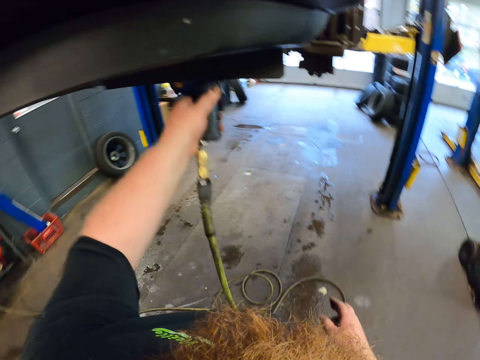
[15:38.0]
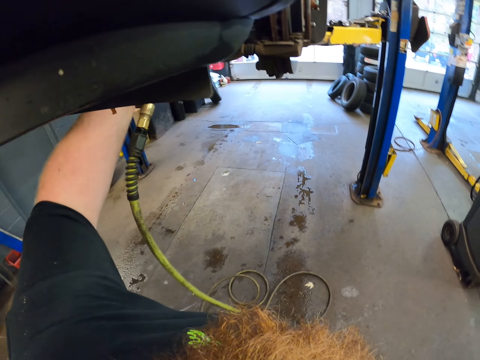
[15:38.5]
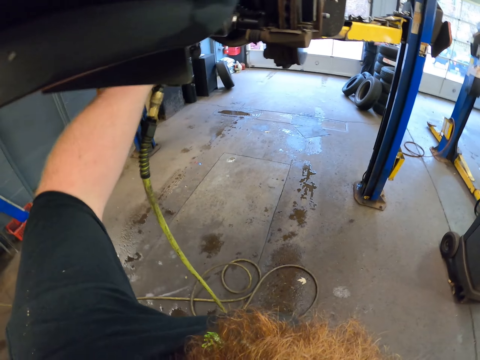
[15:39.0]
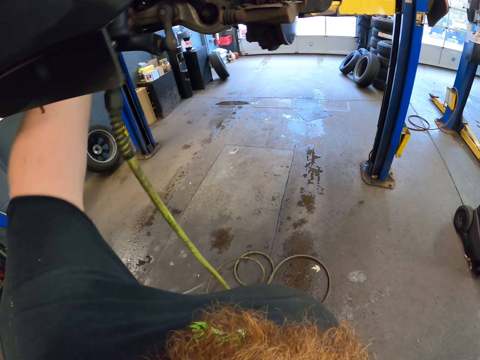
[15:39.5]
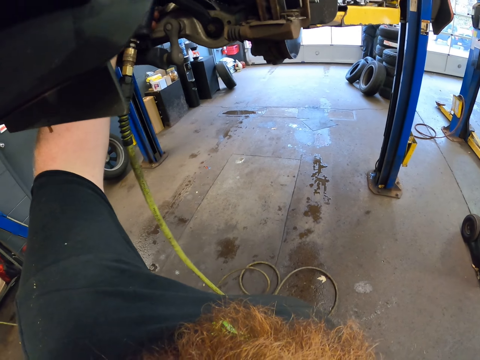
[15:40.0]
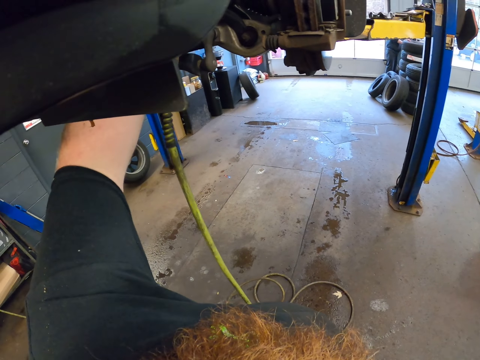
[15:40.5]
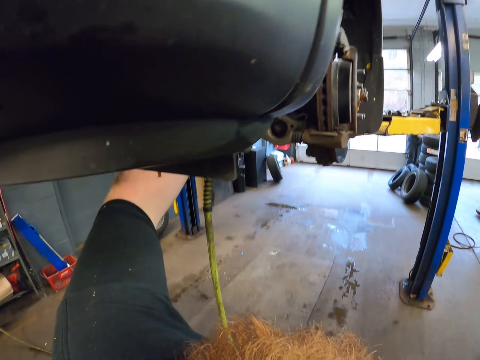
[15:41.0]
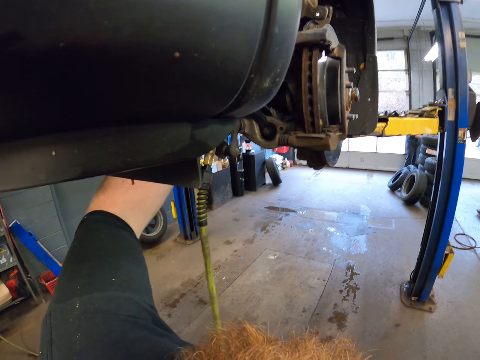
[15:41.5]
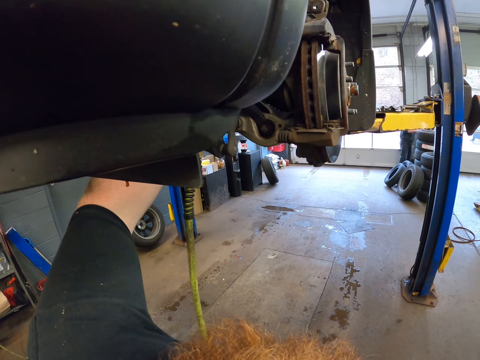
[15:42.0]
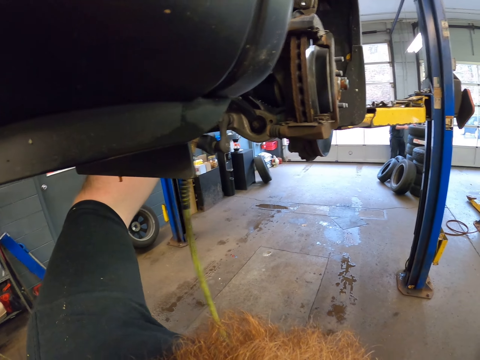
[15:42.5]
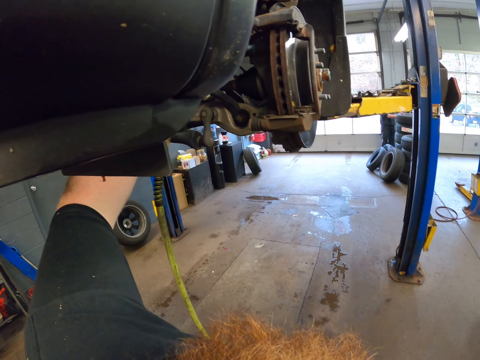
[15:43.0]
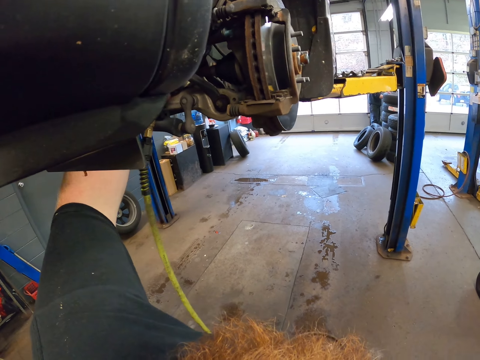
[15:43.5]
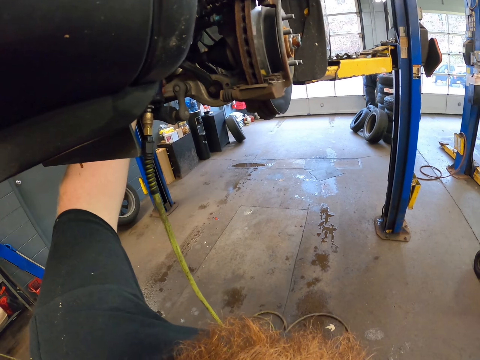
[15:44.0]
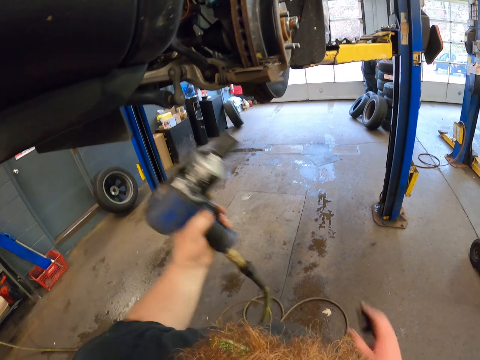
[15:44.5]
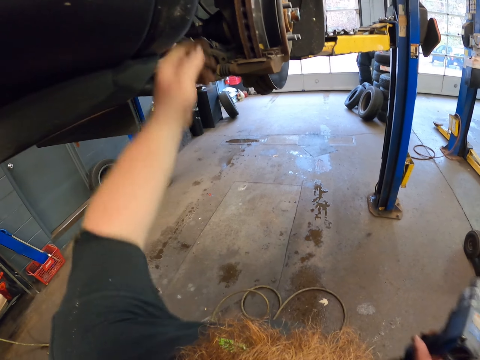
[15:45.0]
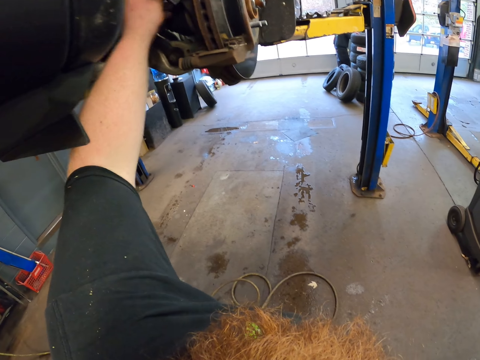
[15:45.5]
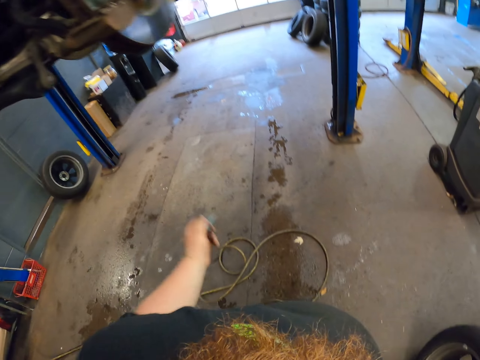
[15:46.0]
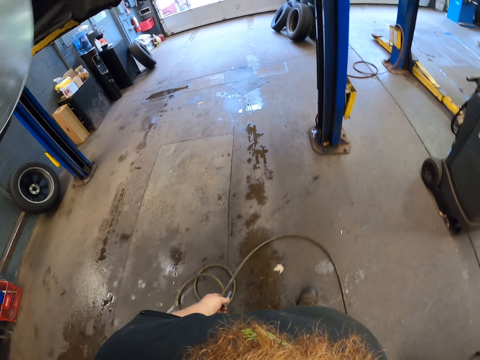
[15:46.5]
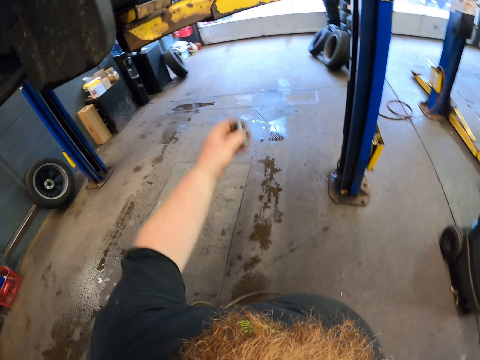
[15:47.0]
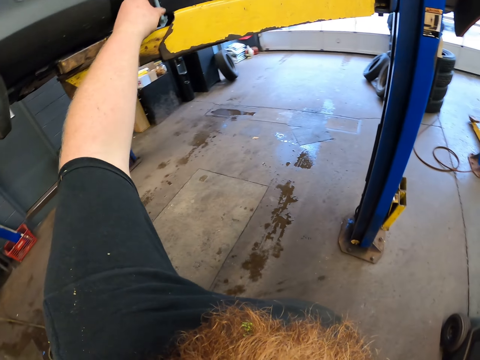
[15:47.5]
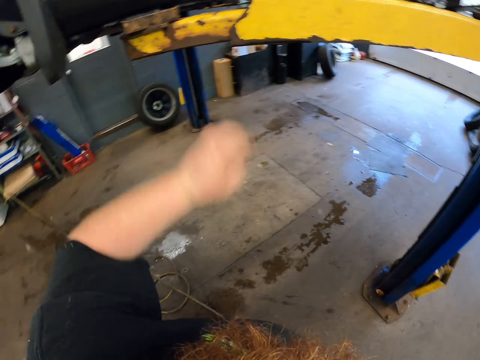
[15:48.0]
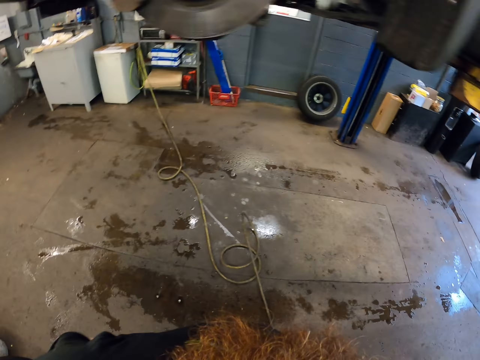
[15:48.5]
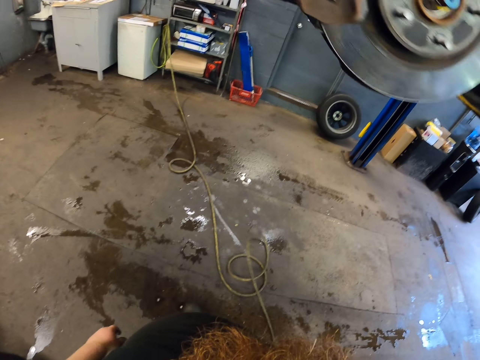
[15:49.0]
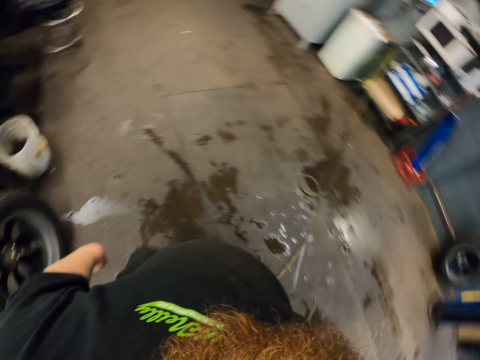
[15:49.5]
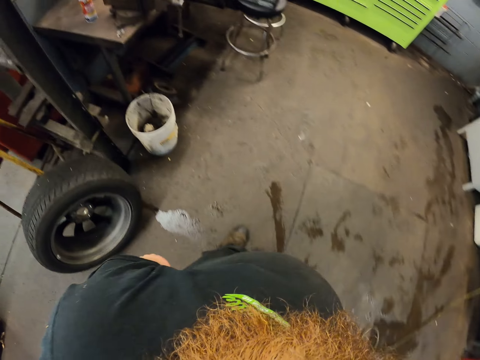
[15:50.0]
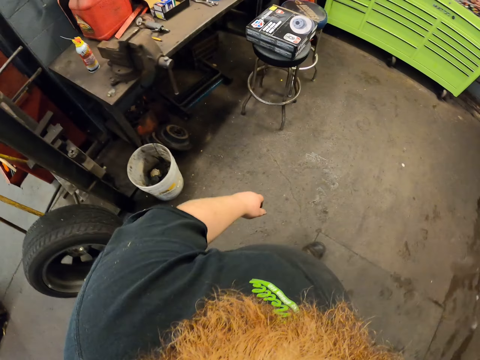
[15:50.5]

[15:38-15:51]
The camera wearer walks towards the vehicle. They remove the bolt with the bolt remover machine. They tighten the caliper bolts on the brake caliper. They remove the bolt remover or caliper socket with hand. They walk. They put the caliper socket on the car lift. They walk and look around.

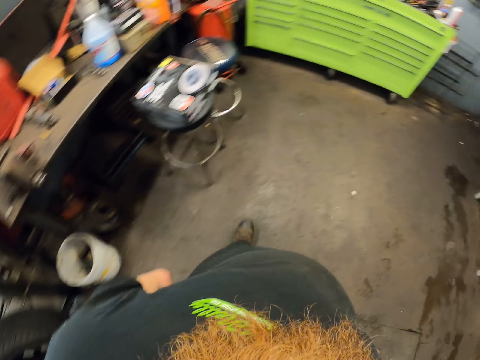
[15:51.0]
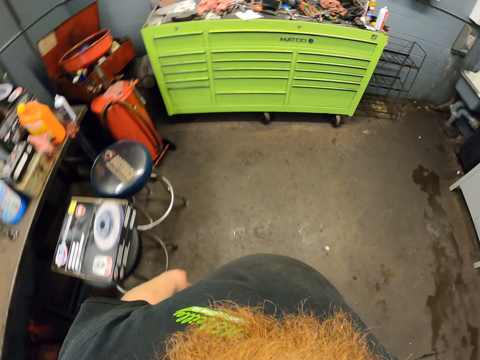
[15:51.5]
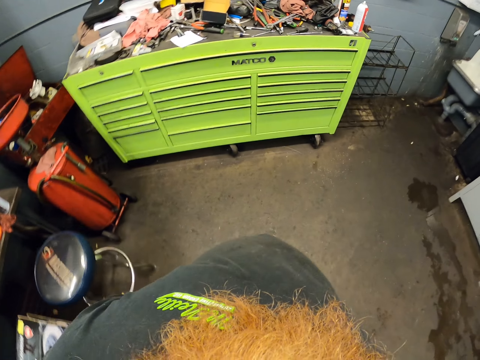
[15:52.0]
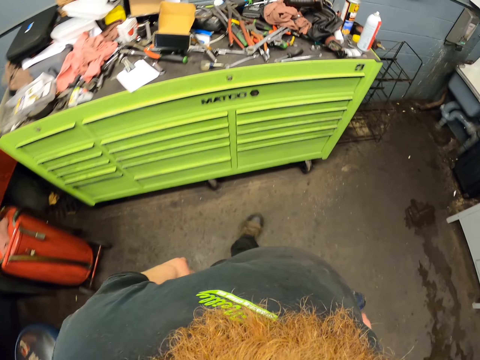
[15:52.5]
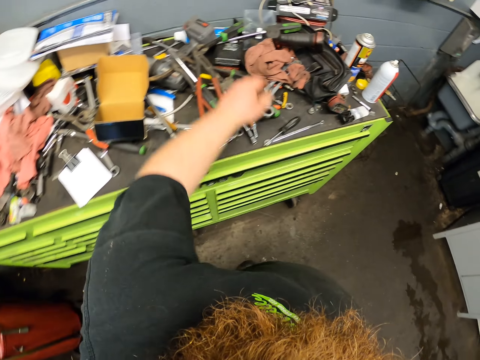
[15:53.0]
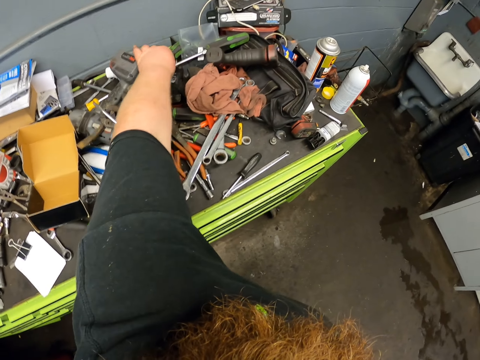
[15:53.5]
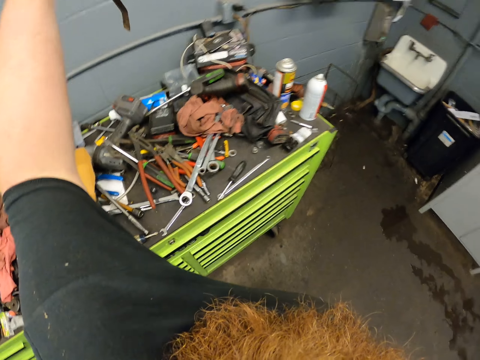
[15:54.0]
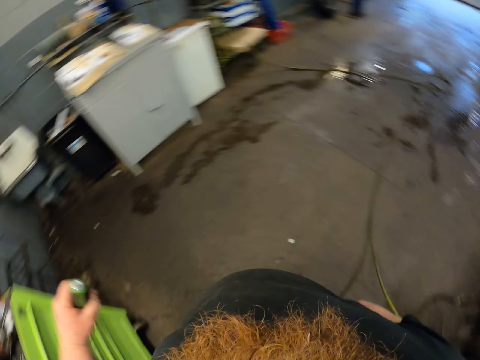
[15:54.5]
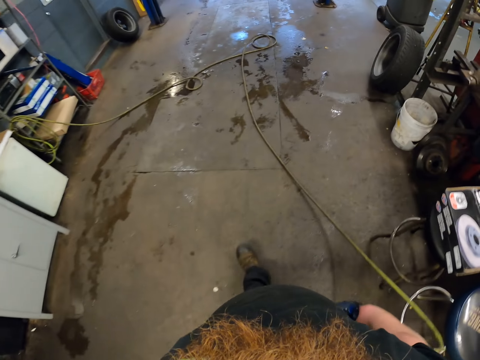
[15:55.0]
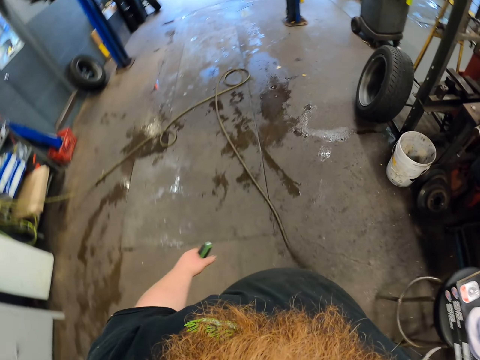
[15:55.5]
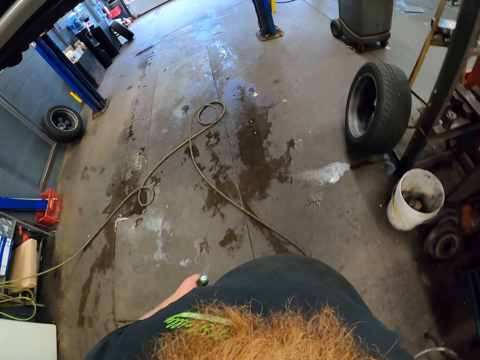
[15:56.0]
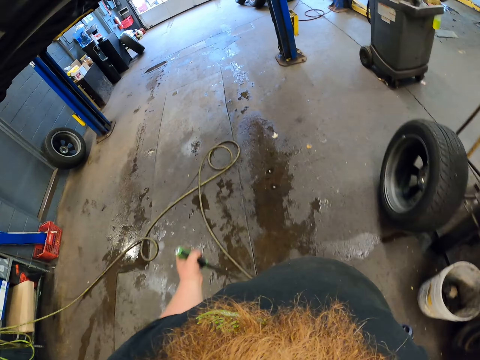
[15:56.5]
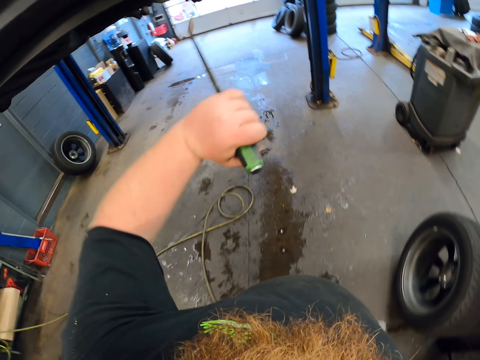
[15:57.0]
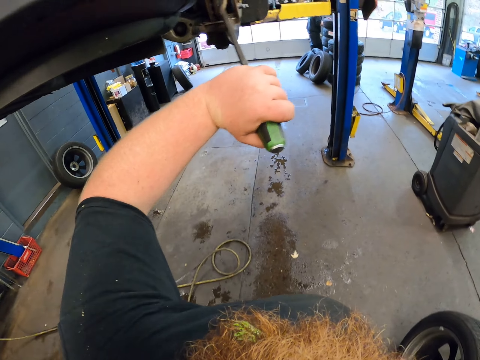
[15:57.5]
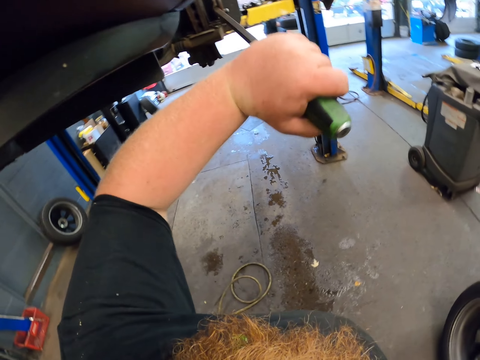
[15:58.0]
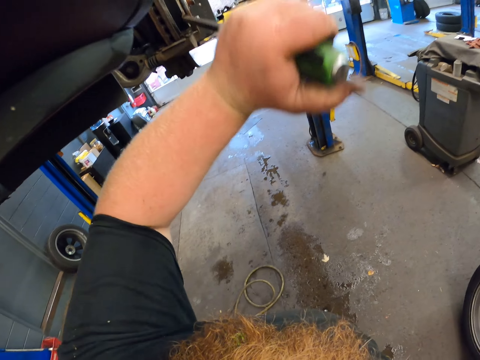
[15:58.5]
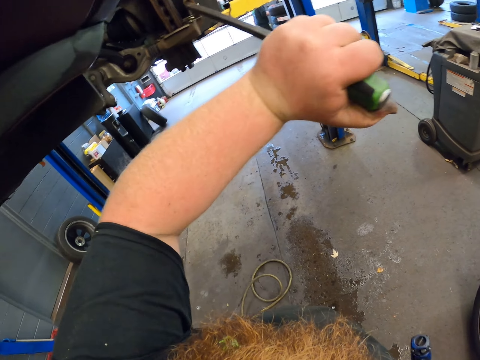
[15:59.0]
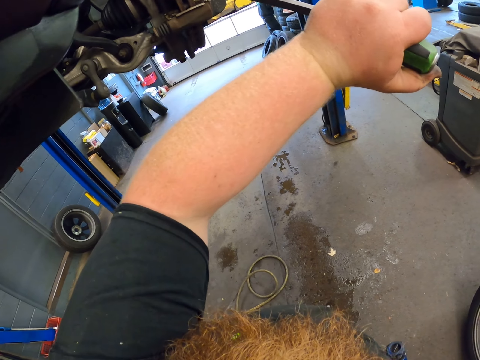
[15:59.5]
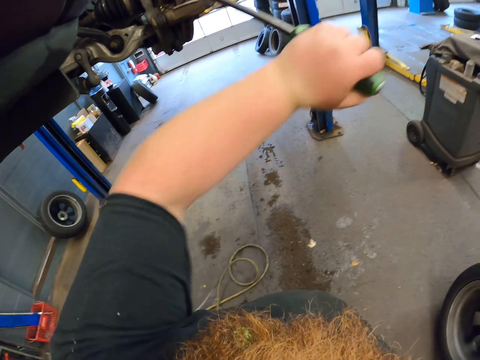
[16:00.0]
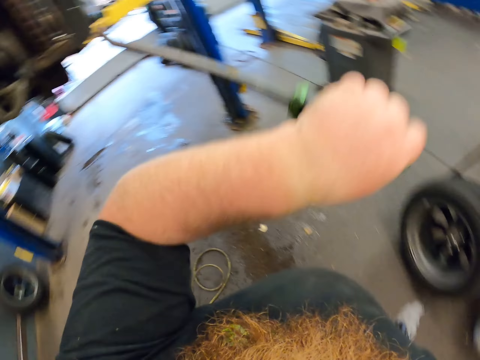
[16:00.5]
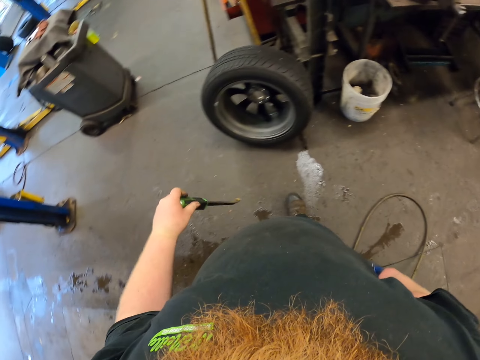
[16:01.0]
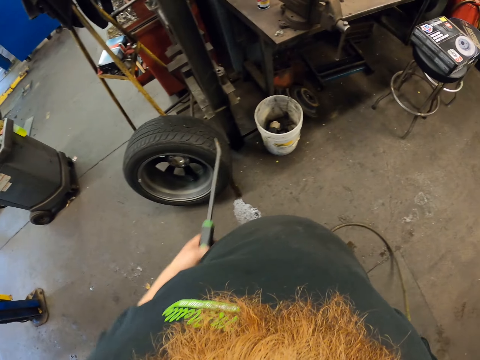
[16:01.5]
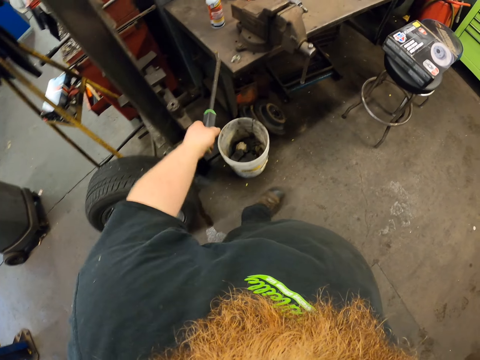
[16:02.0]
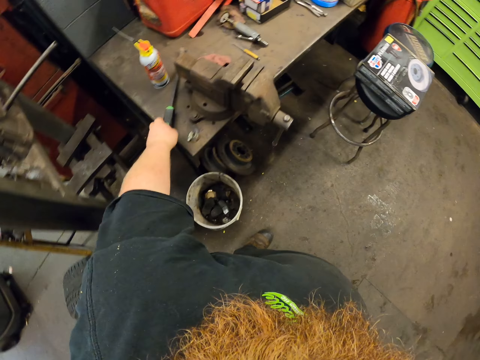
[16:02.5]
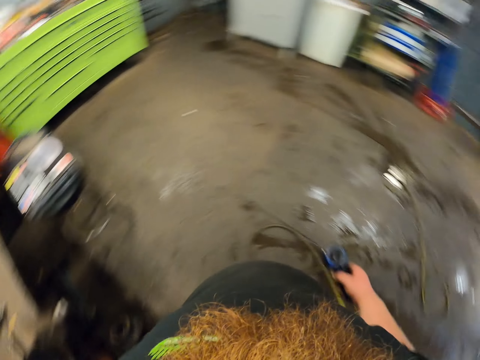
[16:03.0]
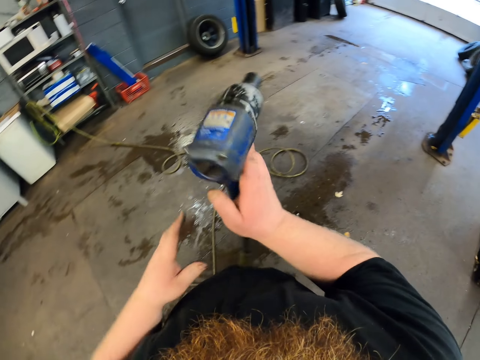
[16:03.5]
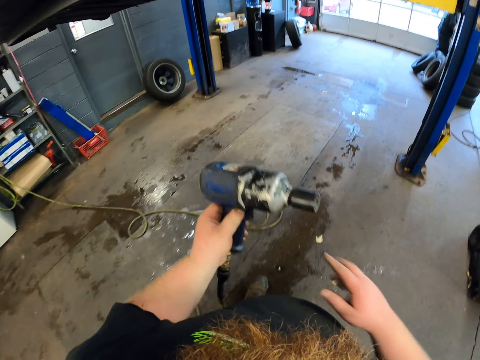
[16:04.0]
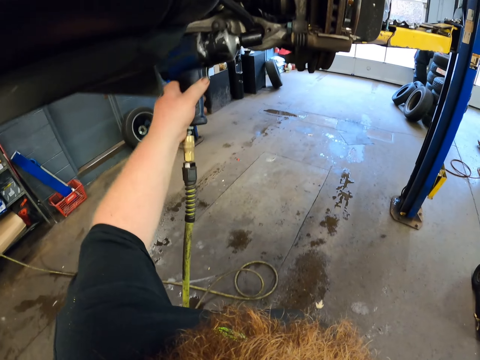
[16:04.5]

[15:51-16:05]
The camera wearer walks towards a drawer. They pick up a crowbar lever or screwdriver. They look around. They walk towards the vehicle. They turn the brake caliper with the screwdriver. They insert the crowbar into the caliper. They open up the caliper with the crowbar lever. They look around. They put down the crowbar lever. They look around. They turn around.
